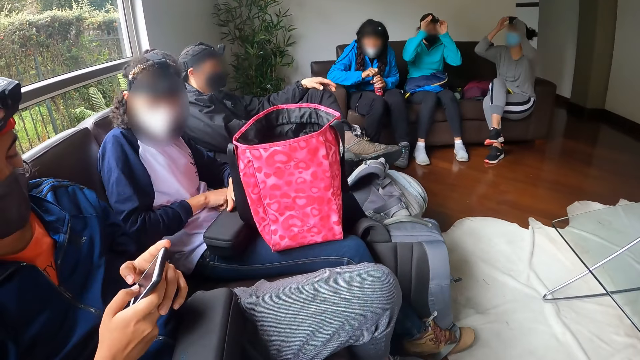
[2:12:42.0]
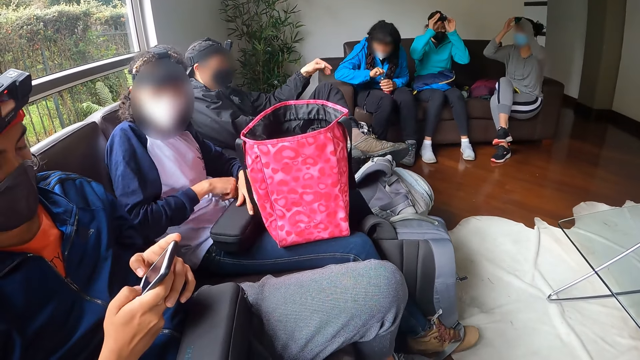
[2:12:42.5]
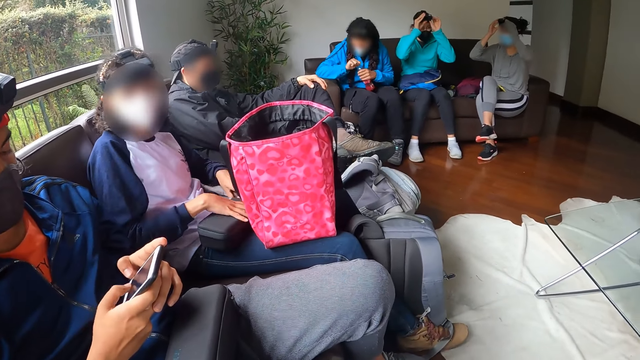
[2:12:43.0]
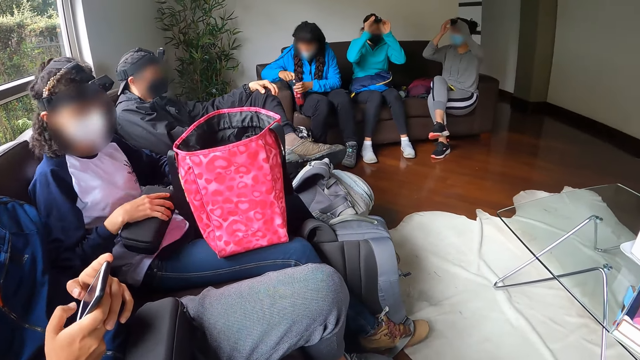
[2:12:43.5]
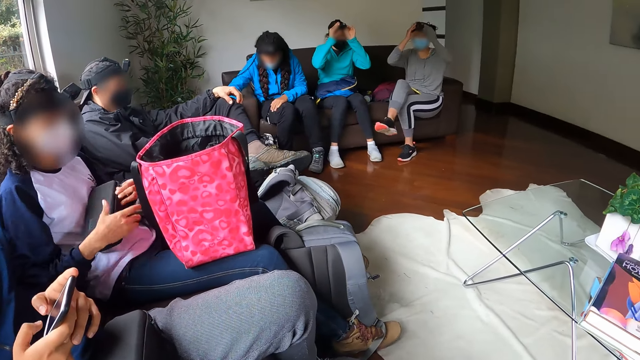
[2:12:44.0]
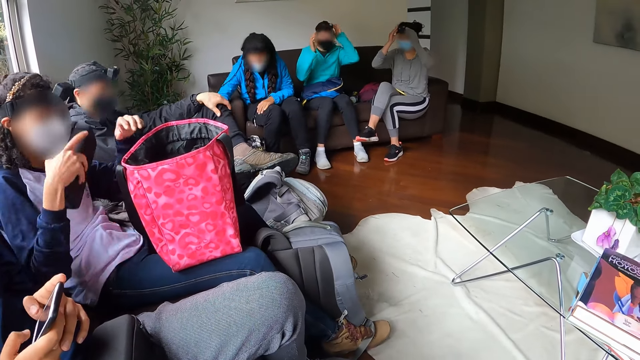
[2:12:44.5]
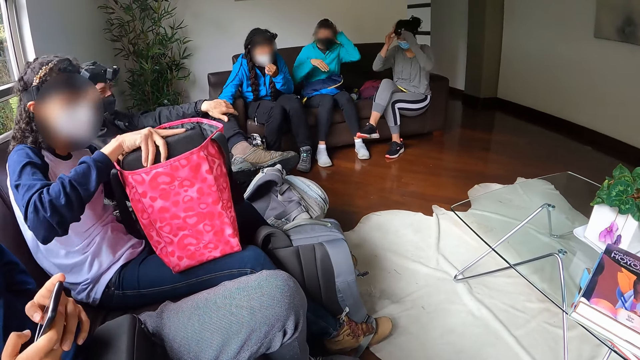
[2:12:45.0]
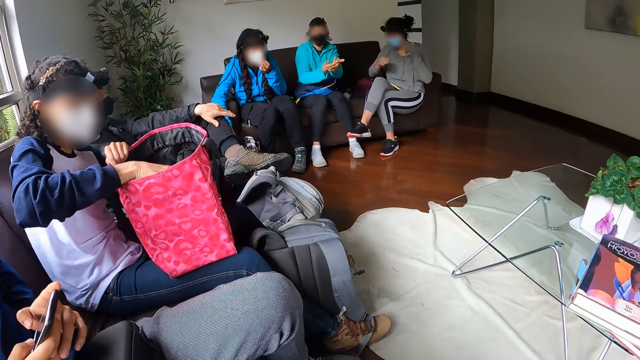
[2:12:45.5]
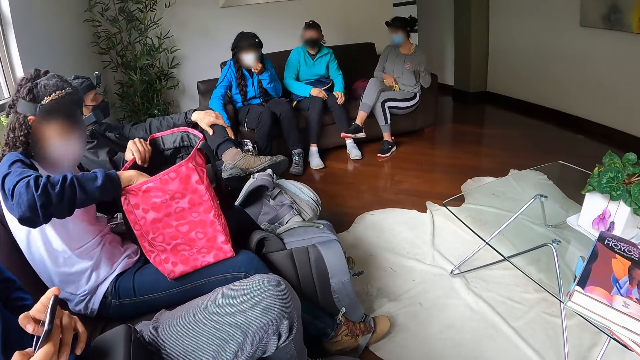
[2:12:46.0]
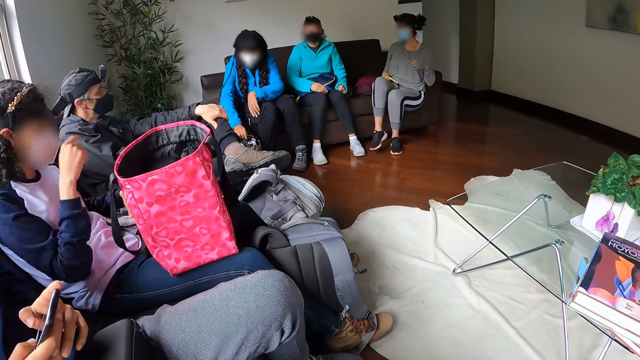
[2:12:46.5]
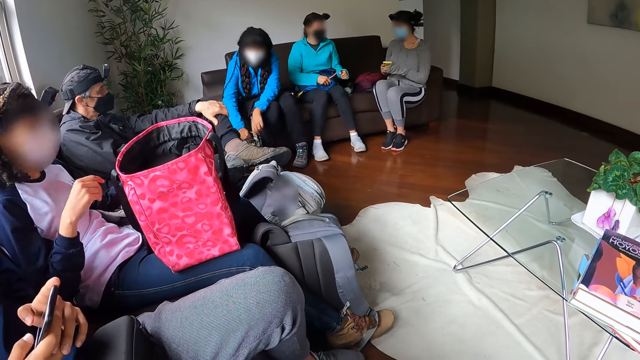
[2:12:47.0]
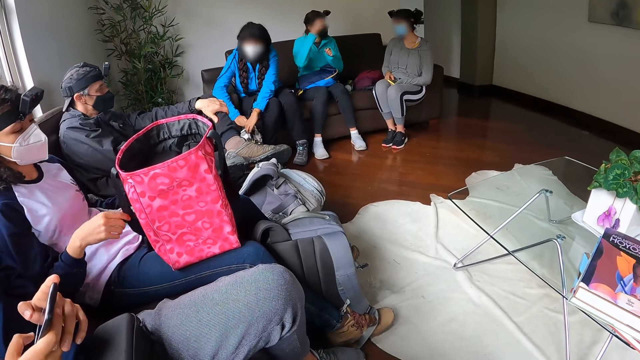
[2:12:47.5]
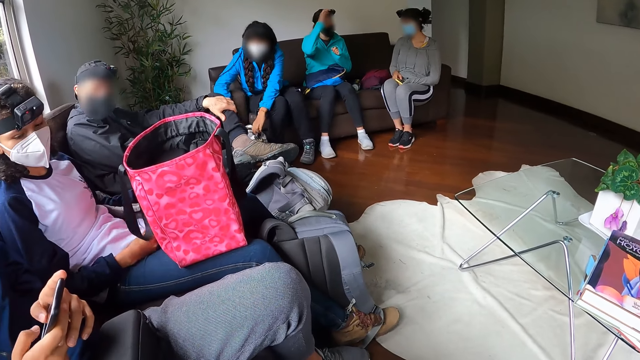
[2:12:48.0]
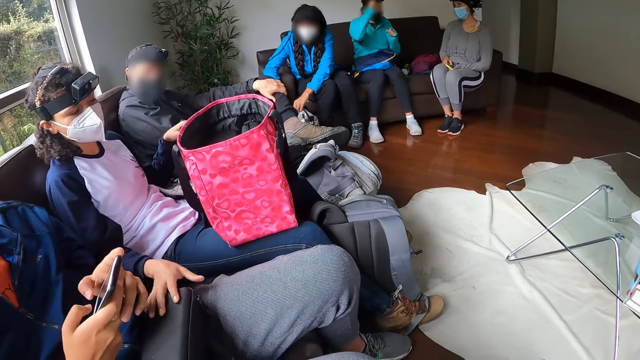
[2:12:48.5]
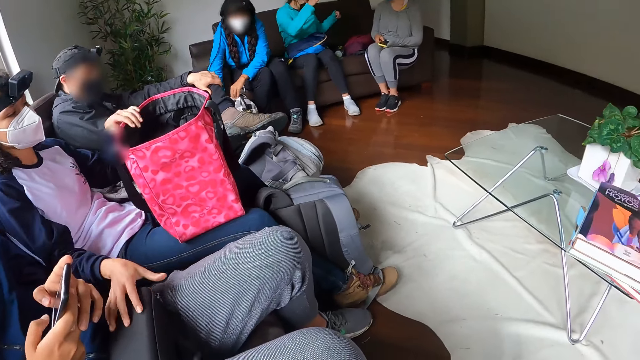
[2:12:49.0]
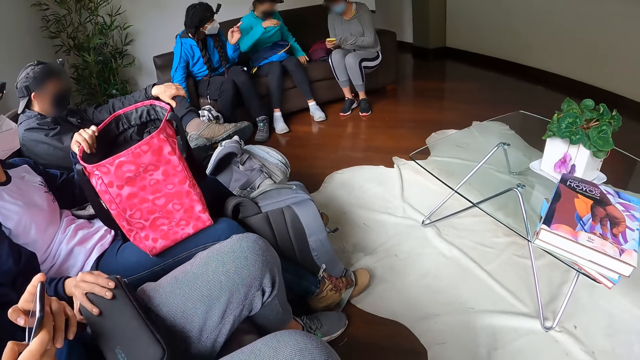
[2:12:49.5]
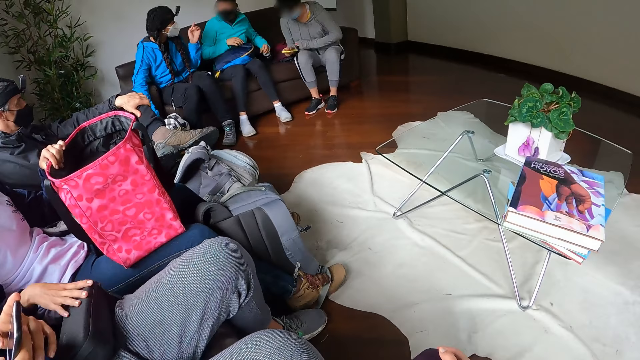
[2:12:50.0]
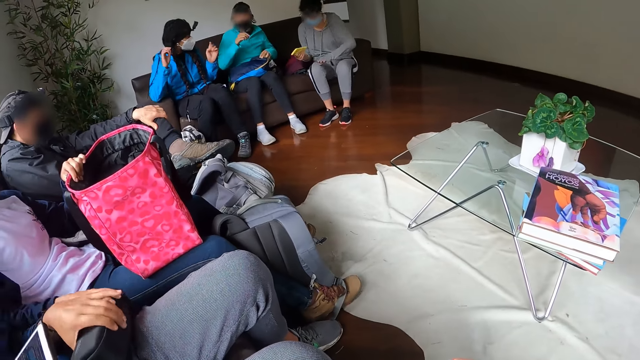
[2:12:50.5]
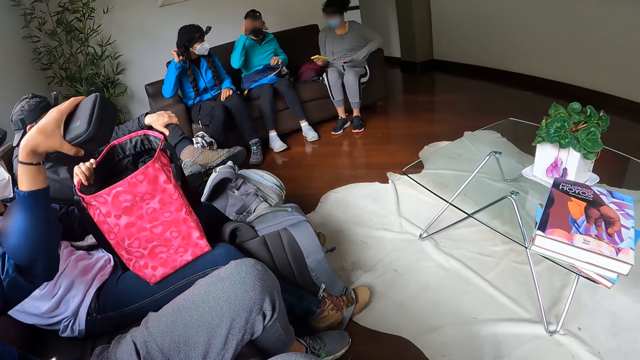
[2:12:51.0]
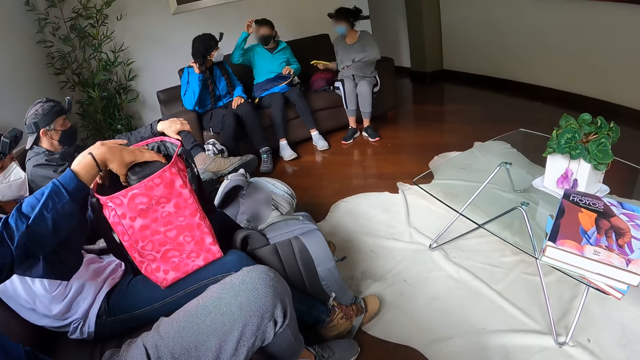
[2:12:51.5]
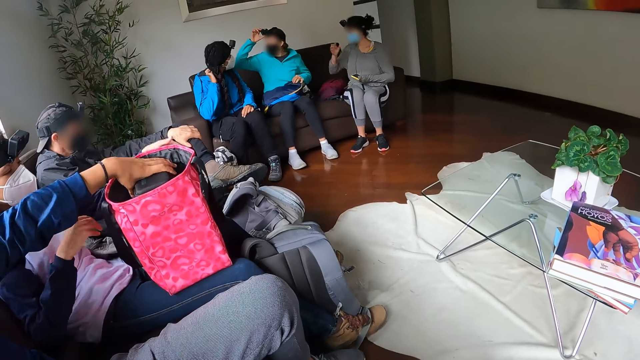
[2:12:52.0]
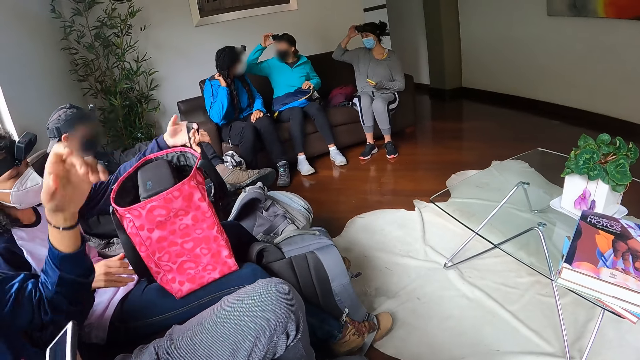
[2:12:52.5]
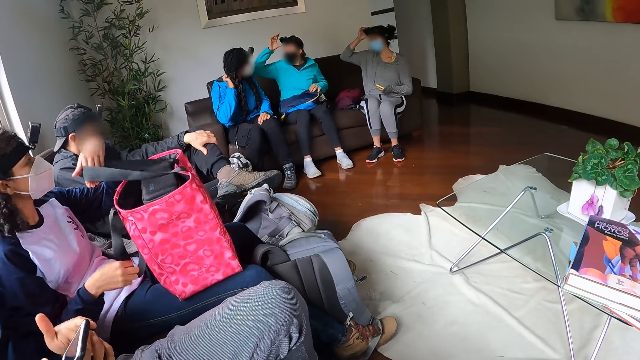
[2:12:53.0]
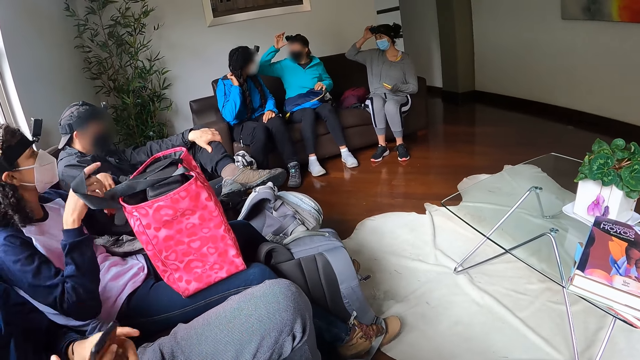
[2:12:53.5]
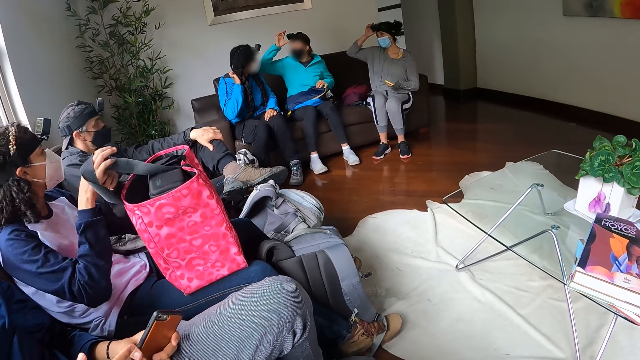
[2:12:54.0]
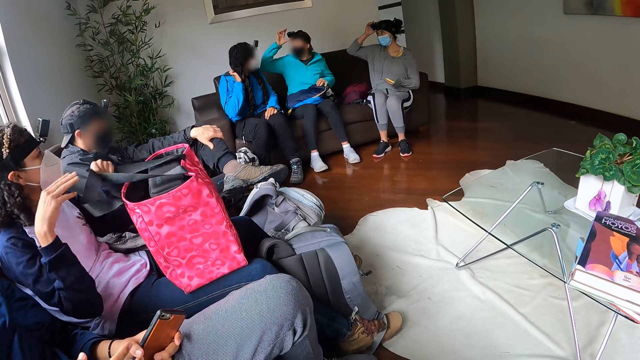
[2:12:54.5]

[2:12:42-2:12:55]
A man makes gestures with his hand. A woman takes the water bottle from the chair with her left hand, passes the water bottle in her left hand to her right hand, and puts the water bottle in her right hand in the backpack on the floor. Another woman closes the bag. The first woman adjusts the facemask on her face with her left hand. The second woman puts the box or small bag in her right hand in the pink bag on her legs. A third woman claps both hands. The first woman zips the backpack on the floor with her right hand. The third woman adjusts the camera on her head with her right hand. The second woman moves the box on the legs of another man with her right hand. The third woman takes a water bottle from the chair with her left hand. The first woman speaks to a fourth woman. The other man takes the box from his legs with his left hand. The first woman adjusts a camera on her head with her right hand. The third woman adjusts the camera on her head with her right hand. The other man puts the box in the pink bag on the legs of the second woman. The fourth woman adjusts the camera on her head with her right hand. The second woman takes the handle of the bag on her legs with both hands.

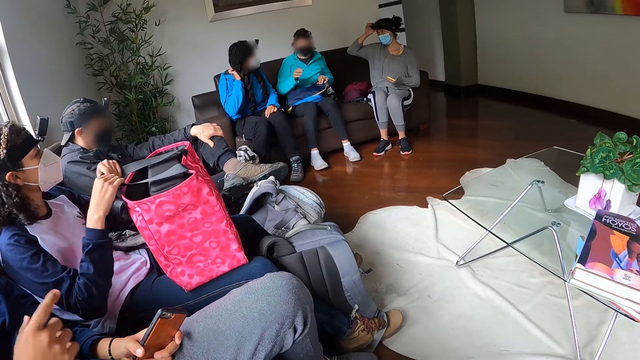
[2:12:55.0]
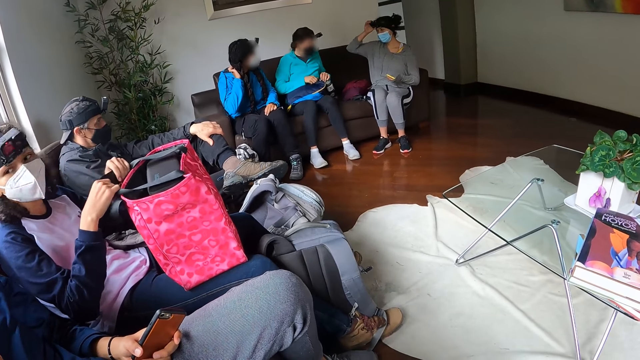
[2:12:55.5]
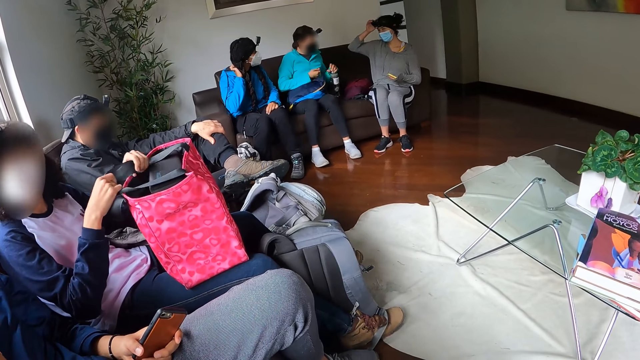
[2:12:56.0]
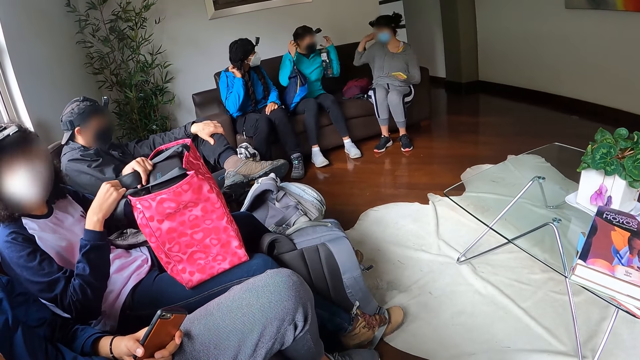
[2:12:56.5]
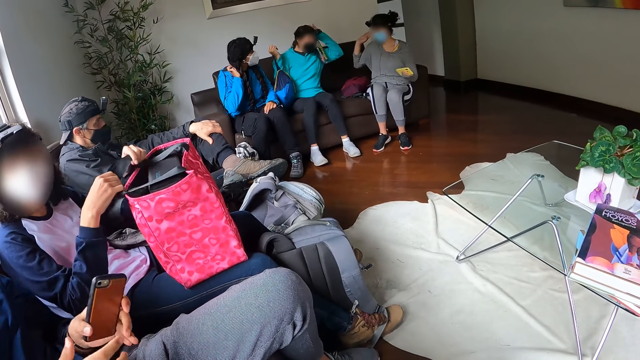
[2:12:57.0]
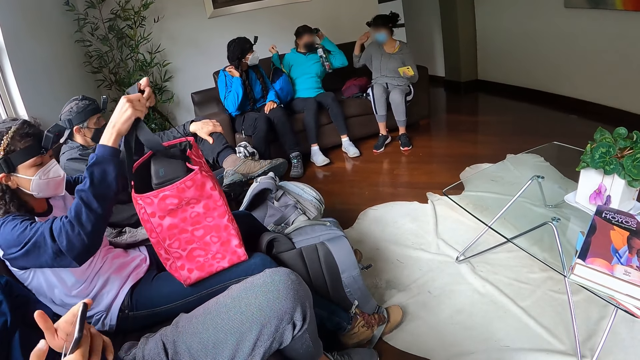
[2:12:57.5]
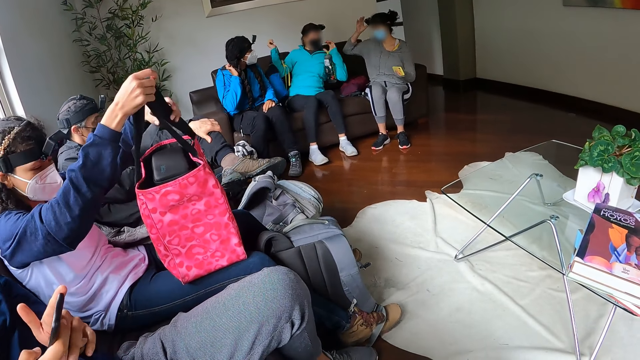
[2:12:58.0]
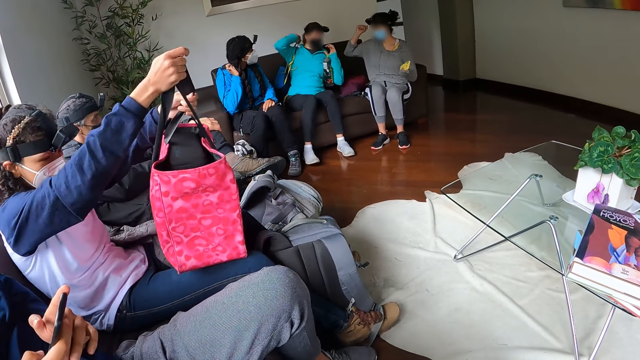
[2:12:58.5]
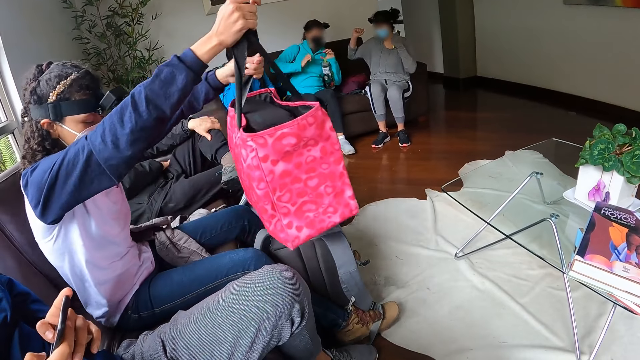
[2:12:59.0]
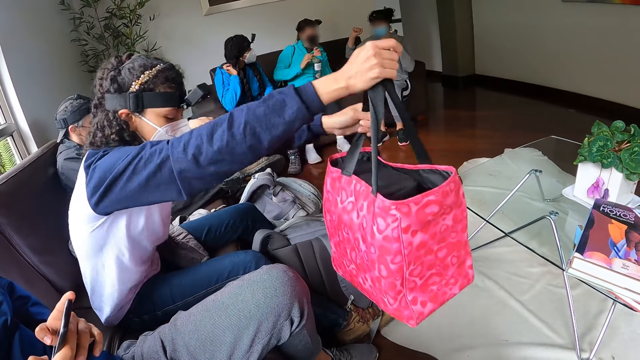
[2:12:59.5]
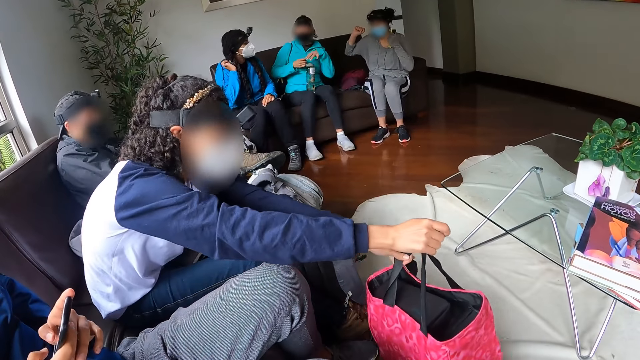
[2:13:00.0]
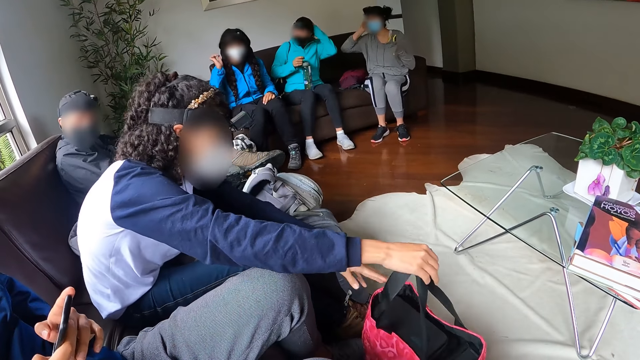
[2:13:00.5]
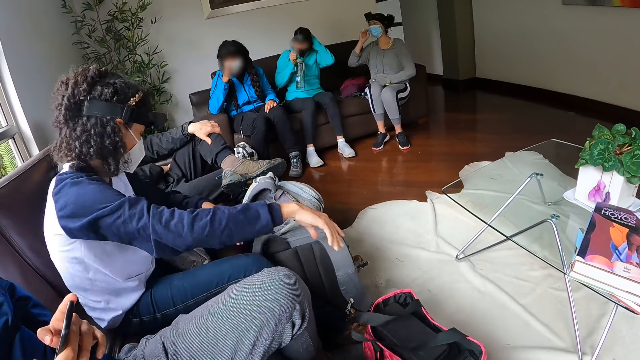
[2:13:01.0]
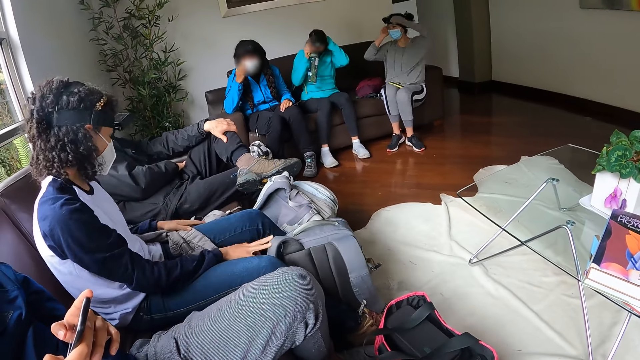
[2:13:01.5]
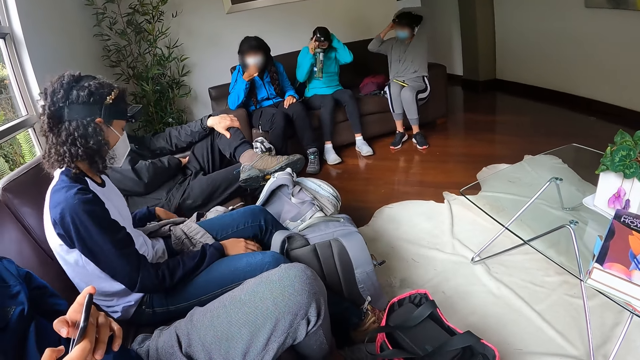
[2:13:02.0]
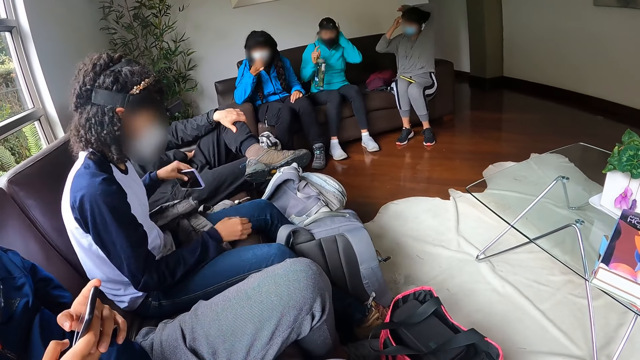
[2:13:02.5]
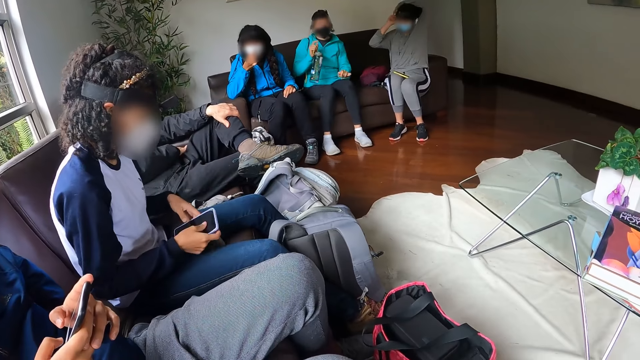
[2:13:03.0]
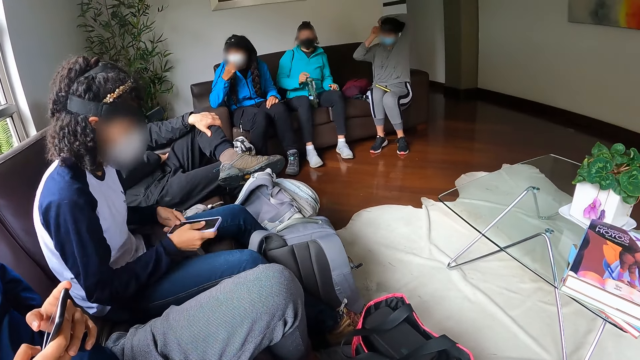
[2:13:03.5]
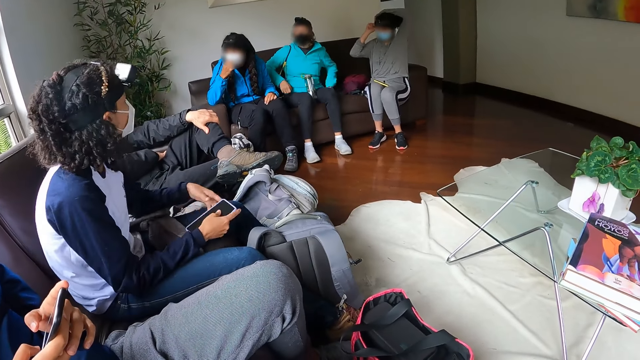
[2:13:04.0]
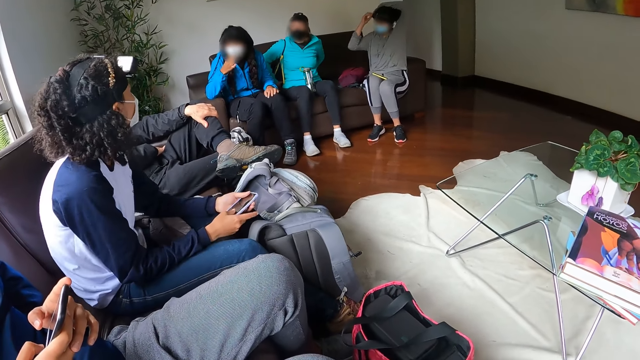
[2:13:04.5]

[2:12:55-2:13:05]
A woman holds the pink bag. Another woman takes a backpack from her legs with her right hand and adjusts the camera on her head with her left hand. A man uses his phone. The second woman wears the backpack in her right hand on her shoulder. The first woman takes the bag from her legs with both hands. The second woman passes the water bottle in her left hand to her right hand. The first woman drops the bag in both hands on the floor. The second woman adjusts the camera on her head with her left hand. A third woman adjusts the facemask on her face with her left hand. The second woman adjusts the camera on her head with her right hand. A fourth woman adjusts the camera on her head with both hands. The first woman takes a phone from the chair with her left hand and holds the phone in her left hand with both hands. The second woman carries the water bottle and drops the water bottle in her right hand on the chair.
